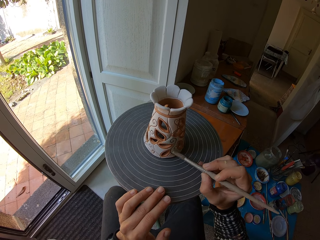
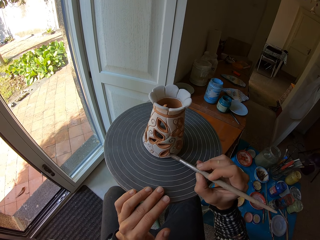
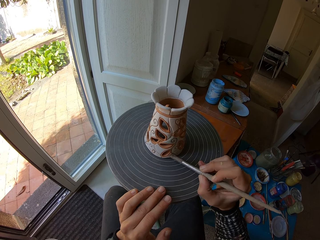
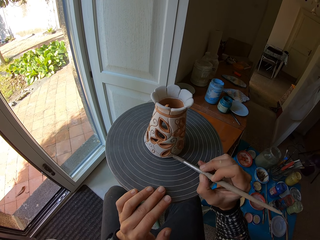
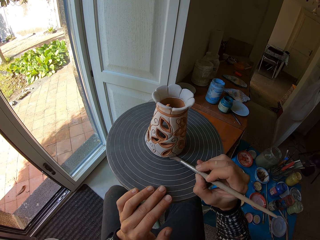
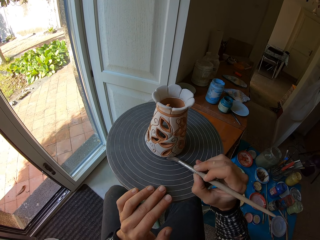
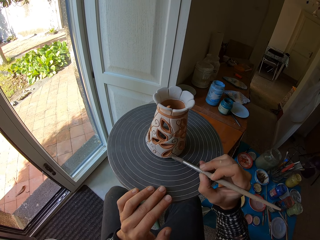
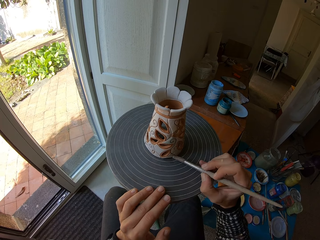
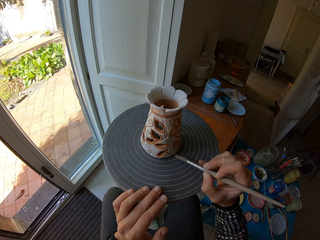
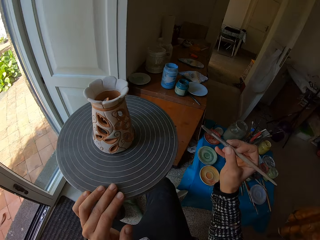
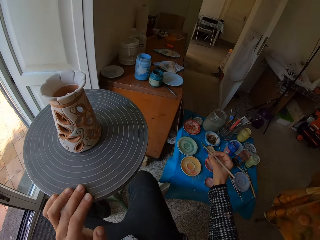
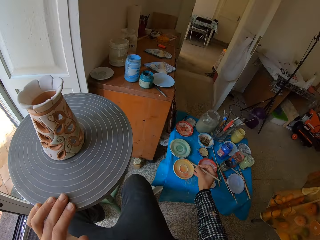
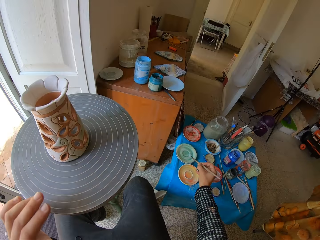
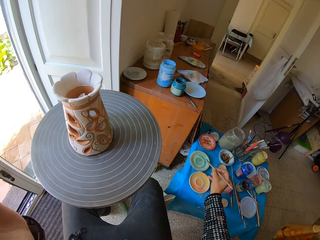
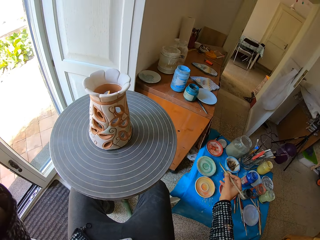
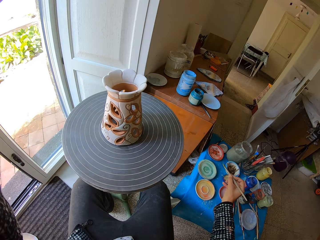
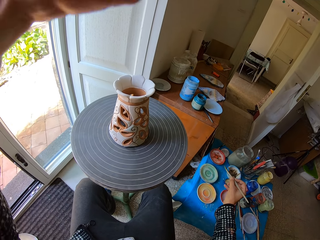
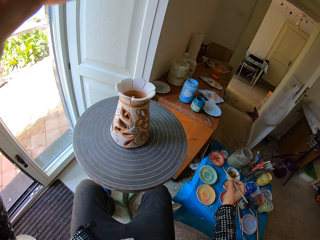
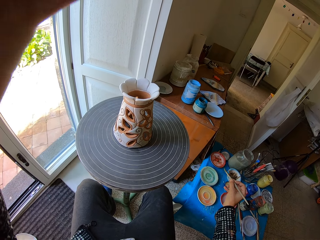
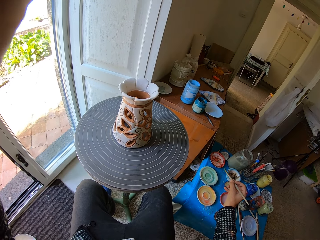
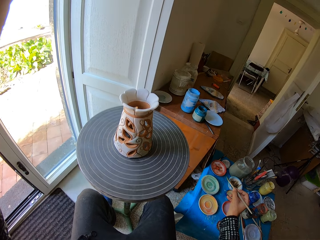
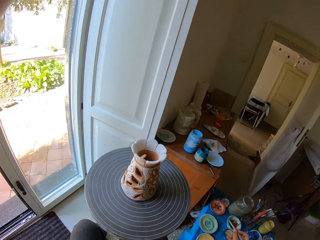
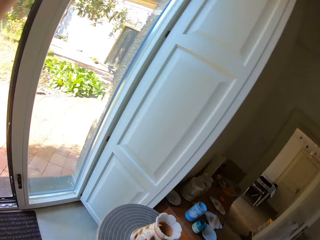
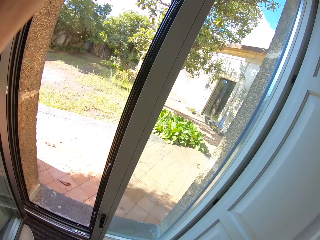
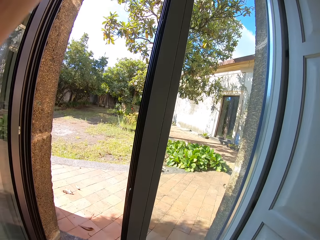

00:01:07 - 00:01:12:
The camera wearer removes his left hand from the potter's wheel. He points a brush on the paint. He adjusts the camera.
